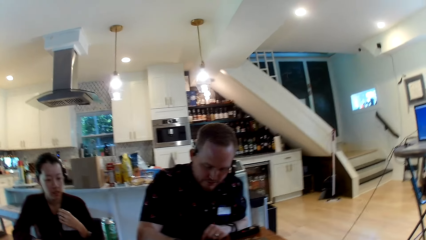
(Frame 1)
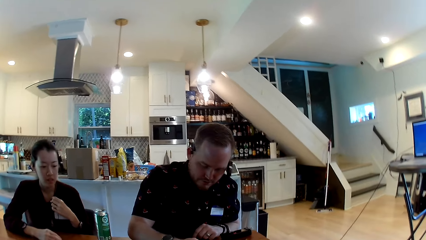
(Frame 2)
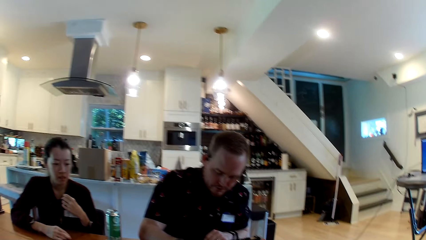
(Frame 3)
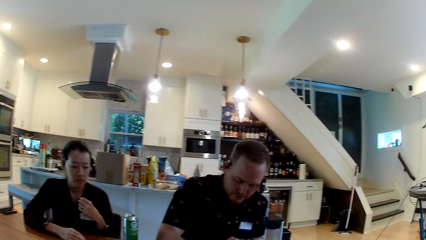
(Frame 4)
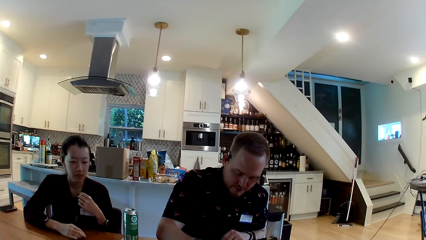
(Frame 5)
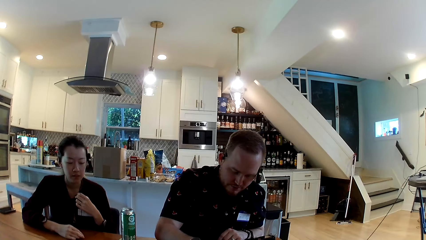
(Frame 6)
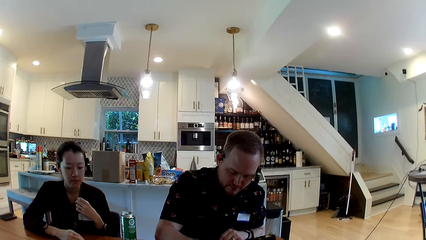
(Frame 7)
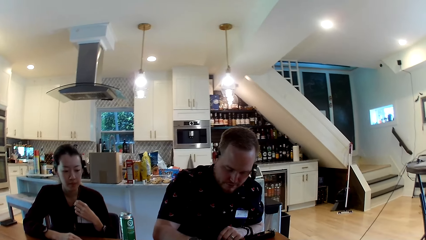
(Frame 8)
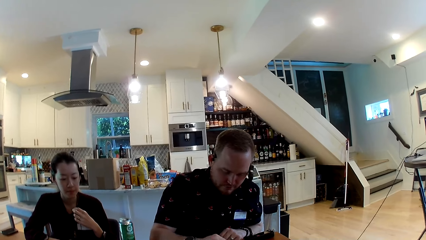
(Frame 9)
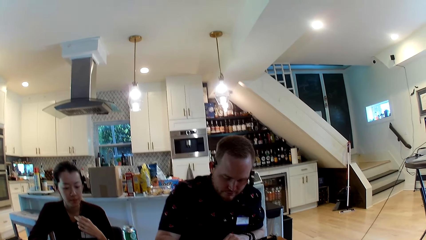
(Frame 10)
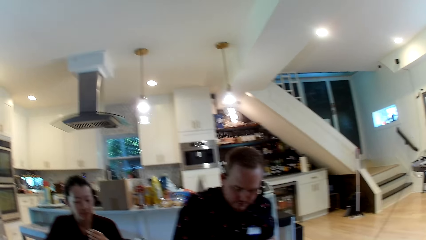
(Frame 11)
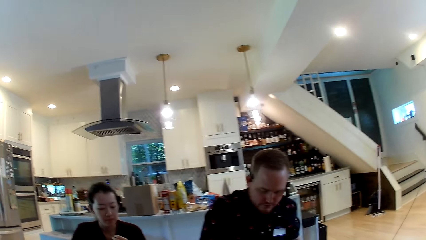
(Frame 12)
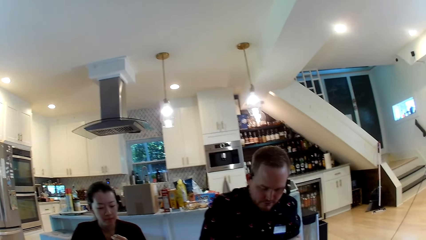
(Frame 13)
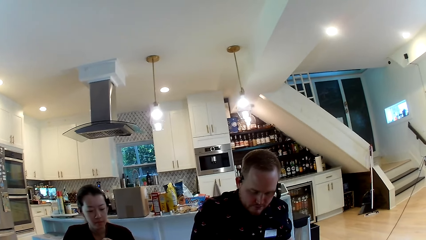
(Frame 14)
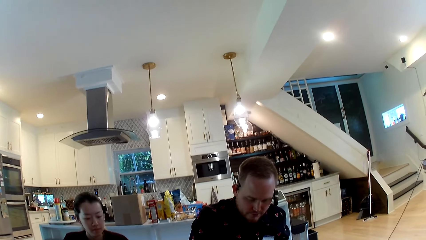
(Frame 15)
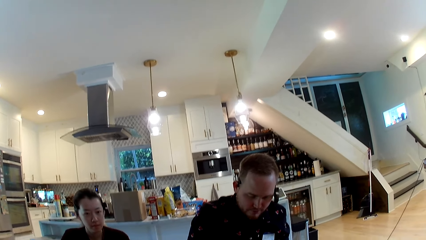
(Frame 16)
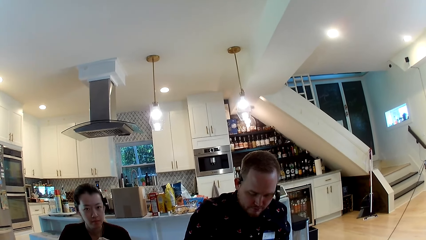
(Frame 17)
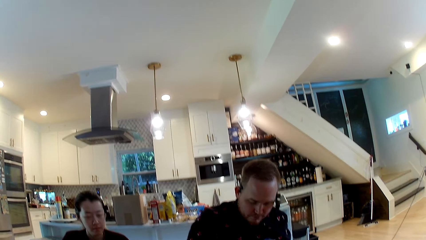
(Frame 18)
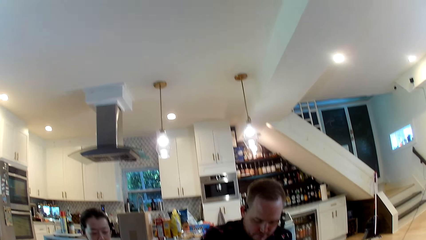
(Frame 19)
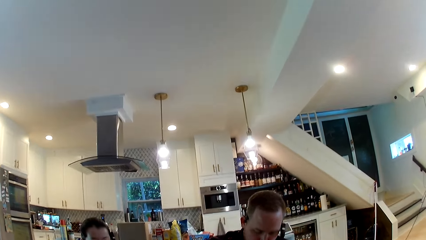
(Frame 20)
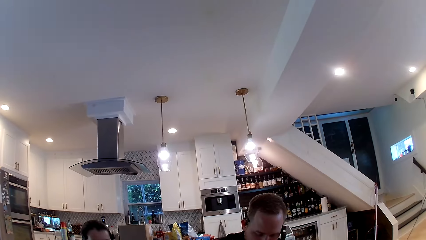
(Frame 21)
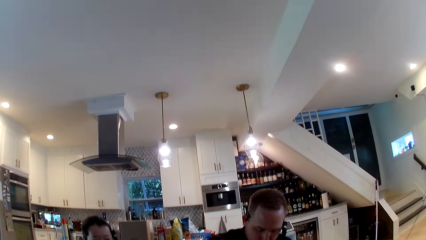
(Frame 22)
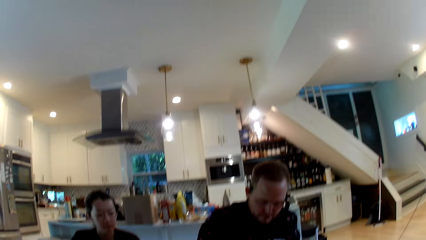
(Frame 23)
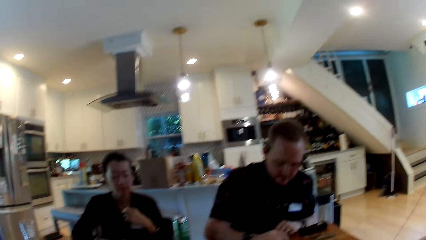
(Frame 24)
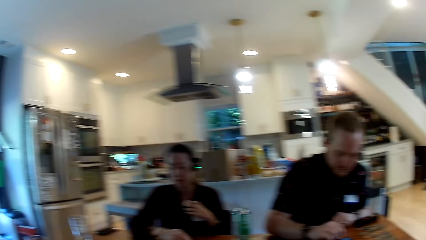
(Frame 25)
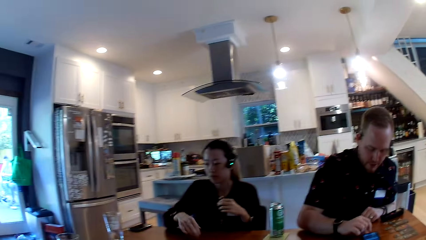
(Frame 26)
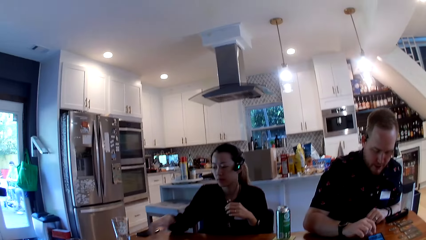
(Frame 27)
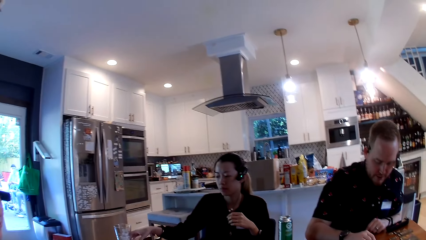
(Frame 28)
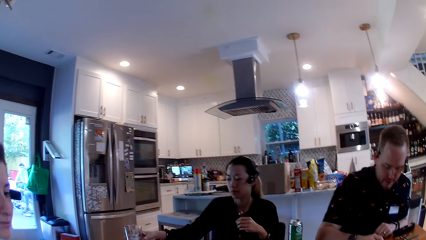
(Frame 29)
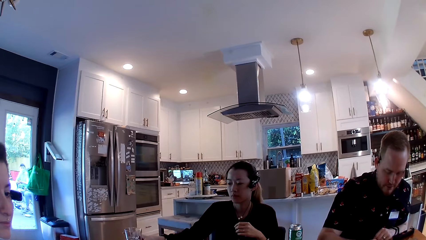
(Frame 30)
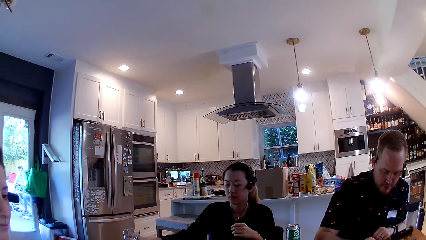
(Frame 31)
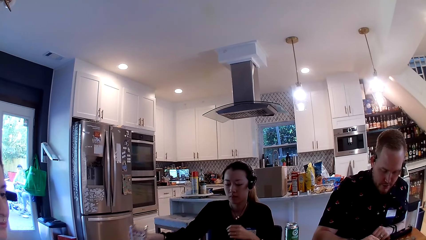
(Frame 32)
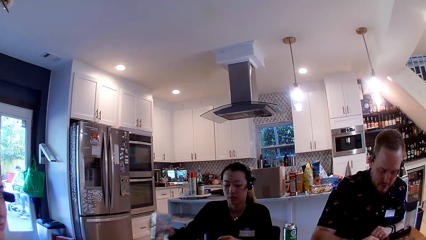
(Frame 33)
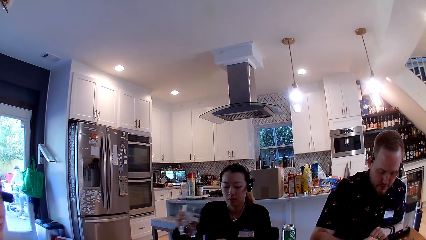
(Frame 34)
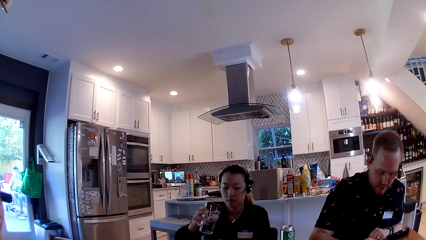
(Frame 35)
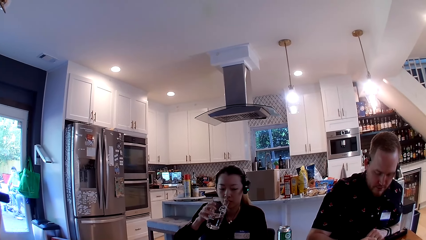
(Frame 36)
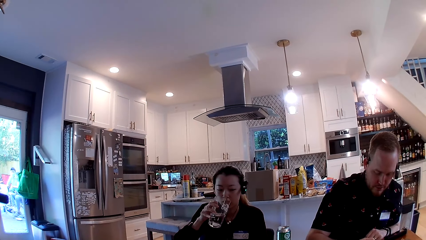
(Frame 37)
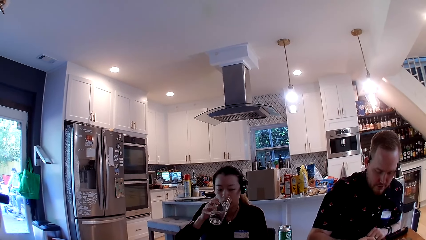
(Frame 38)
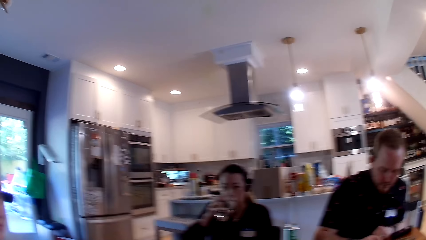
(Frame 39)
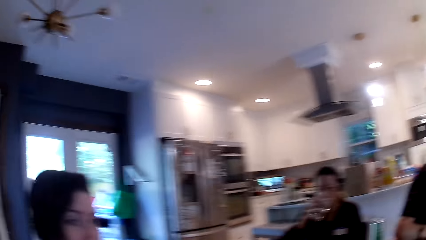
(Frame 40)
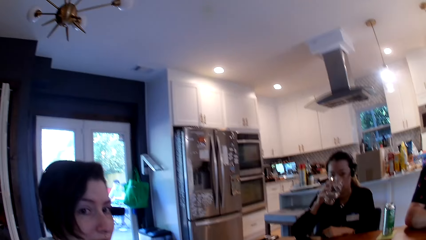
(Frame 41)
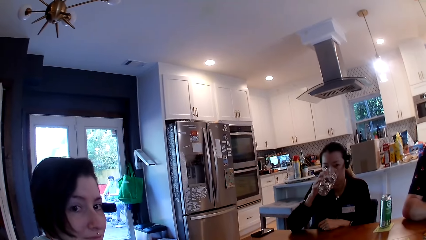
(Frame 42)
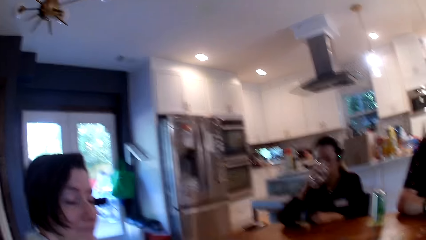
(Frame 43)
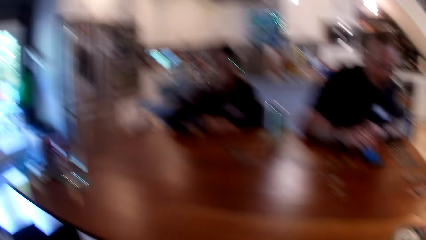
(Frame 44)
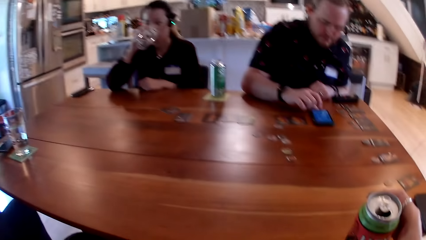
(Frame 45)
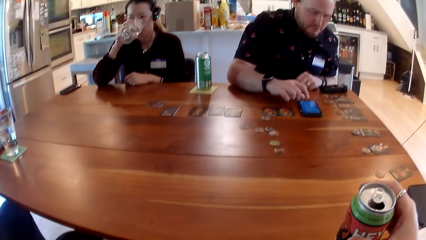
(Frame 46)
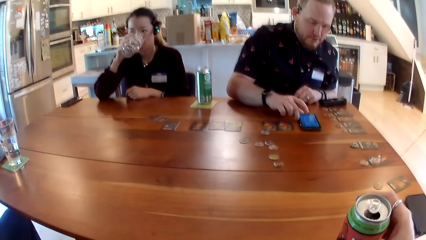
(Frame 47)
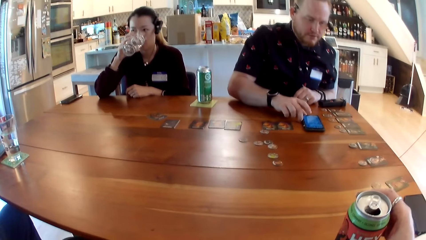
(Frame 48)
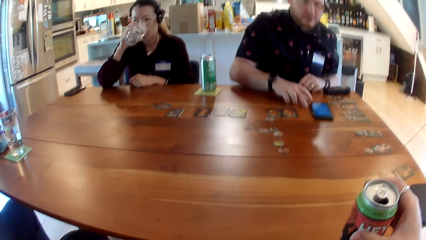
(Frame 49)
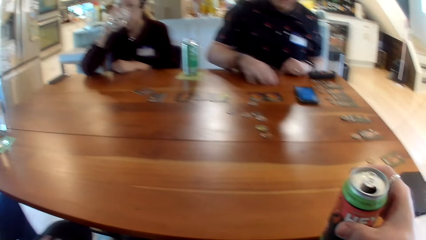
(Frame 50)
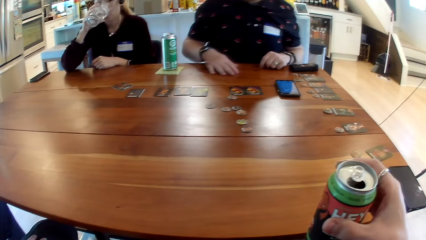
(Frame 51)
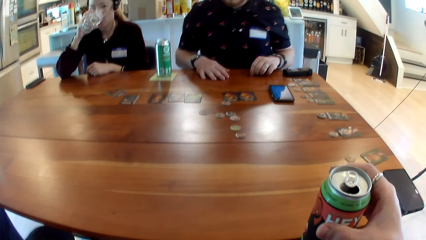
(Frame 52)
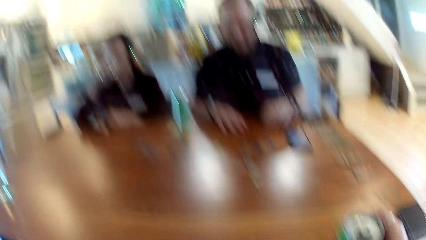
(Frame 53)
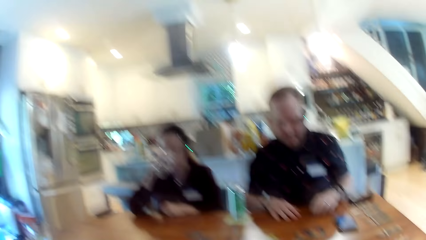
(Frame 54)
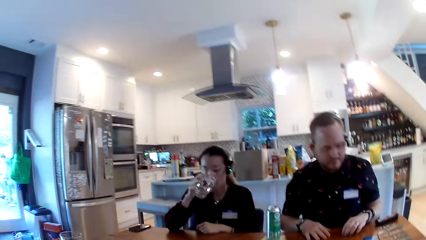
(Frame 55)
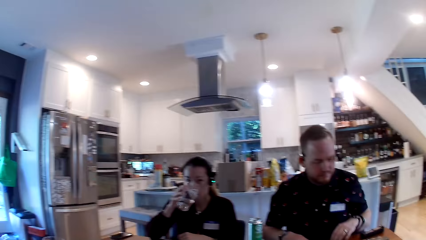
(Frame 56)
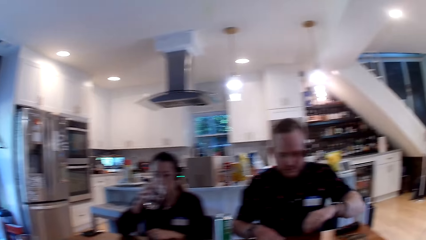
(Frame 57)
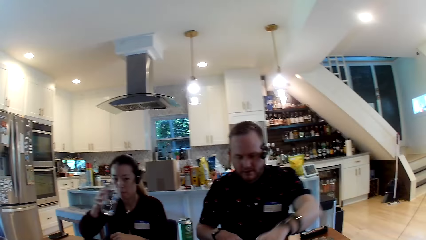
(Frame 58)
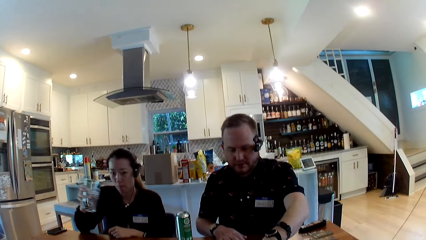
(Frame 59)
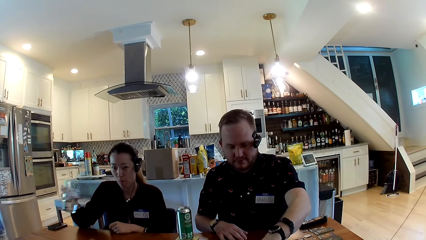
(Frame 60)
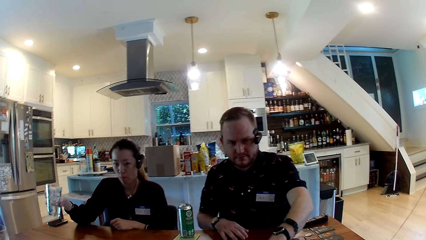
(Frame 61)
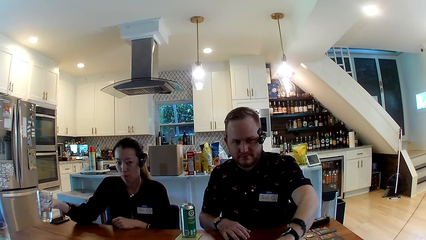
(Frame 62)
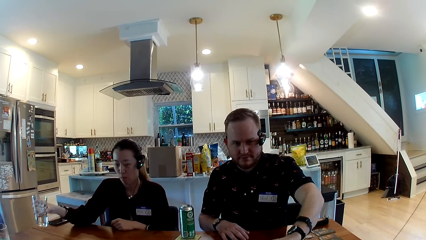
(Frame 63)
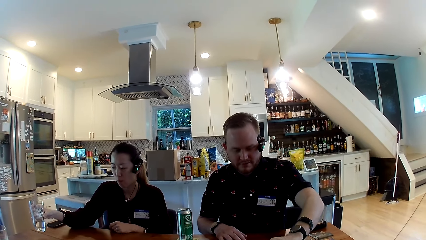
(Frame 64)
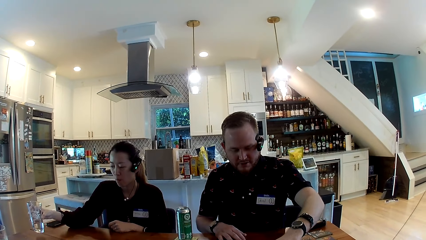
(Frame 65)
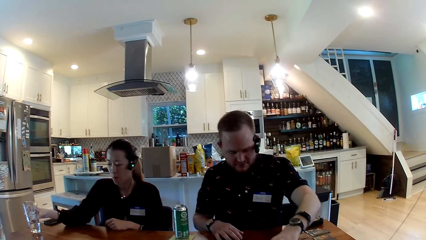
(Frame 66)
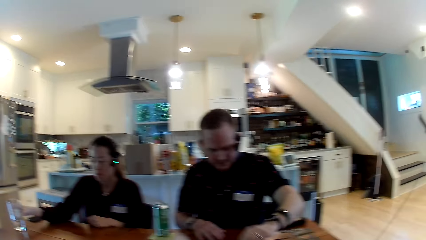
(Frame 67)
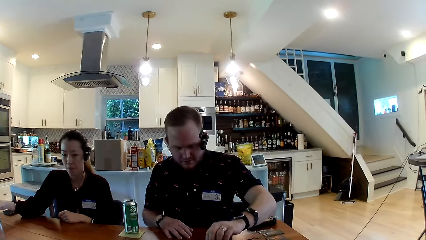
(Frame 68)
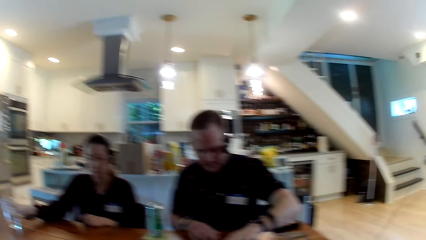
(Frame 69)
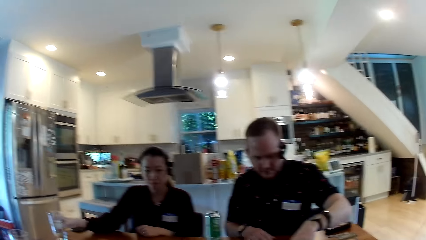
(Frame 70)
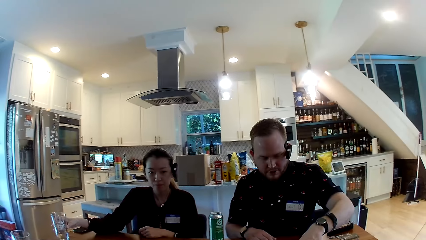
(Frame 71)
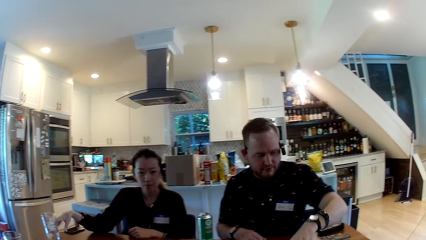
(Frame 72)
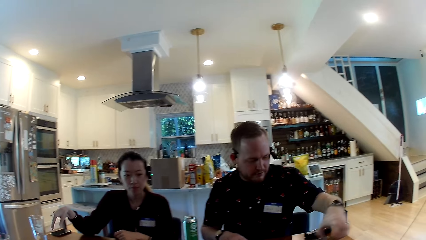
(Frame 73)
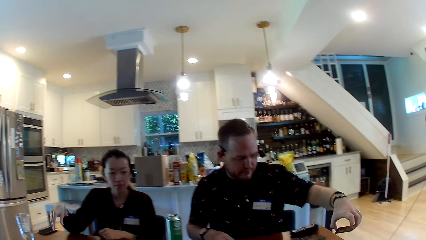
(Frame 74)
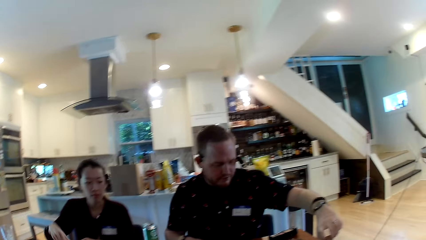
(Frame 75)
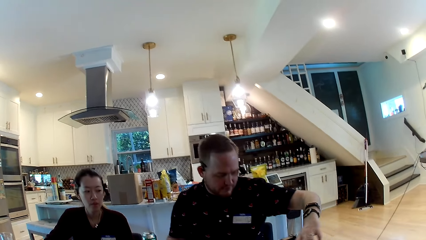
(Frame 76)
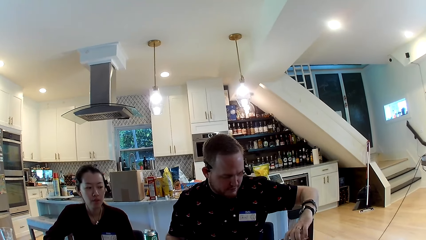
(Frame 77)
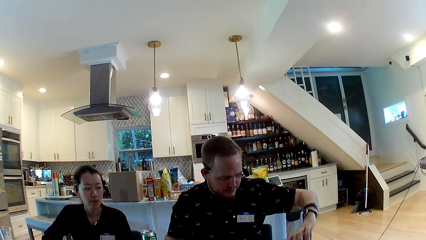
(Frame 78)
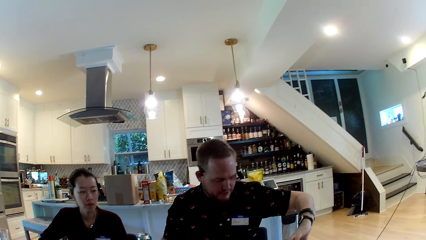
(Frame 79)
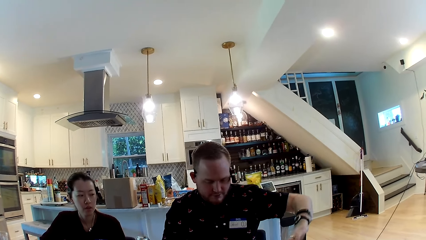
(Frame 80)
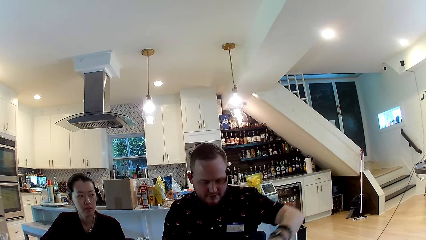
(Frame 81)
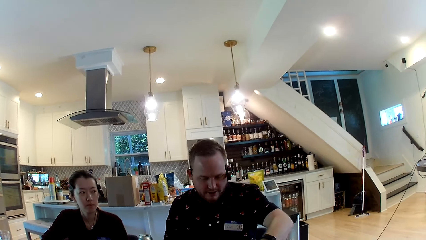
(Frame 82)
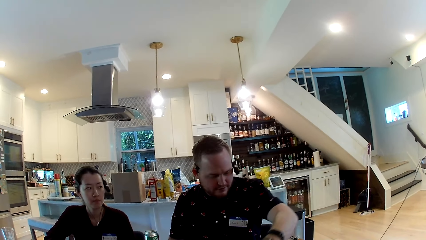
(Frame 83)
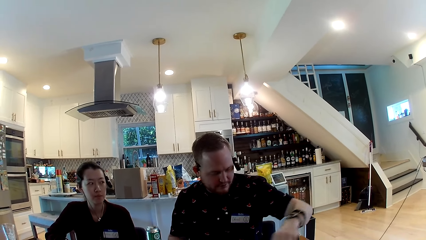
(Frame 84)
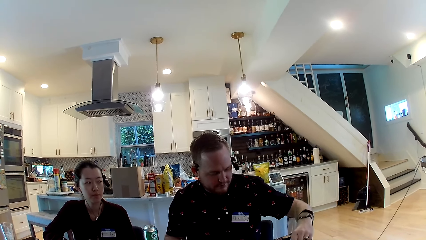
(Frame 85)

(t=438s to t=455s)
The camera wearer looks around. A man touches the screen of a phone on the table with his right hand. A woman takes a glass cup on the table with her right hand. The woman drinks water out of the glass cup in her right hand. The camera wearer looks around. They interact with a lady. The man nudges the phone on the table with his right hand. The camera wearer holds a drink. The woman puts the glass cup on the table with her right hand. The man talks with the camera wearer.
